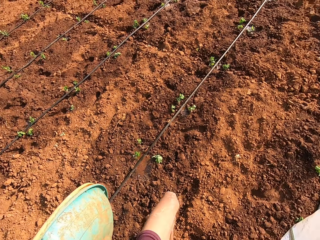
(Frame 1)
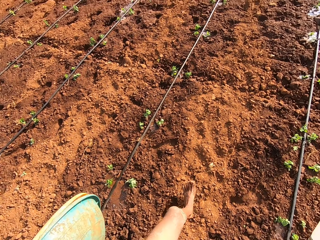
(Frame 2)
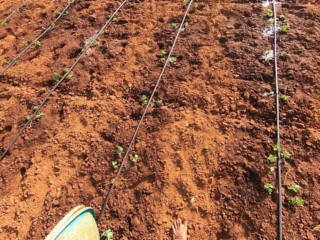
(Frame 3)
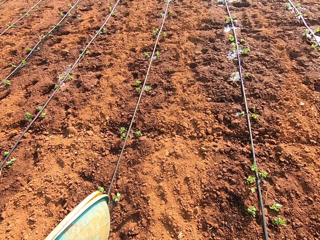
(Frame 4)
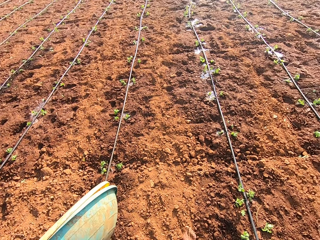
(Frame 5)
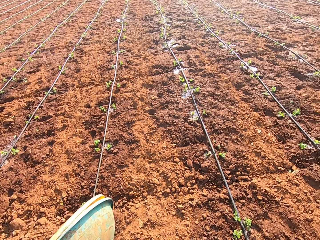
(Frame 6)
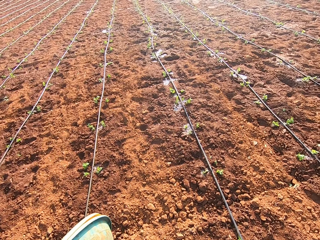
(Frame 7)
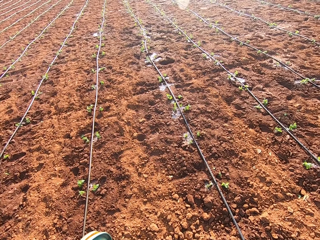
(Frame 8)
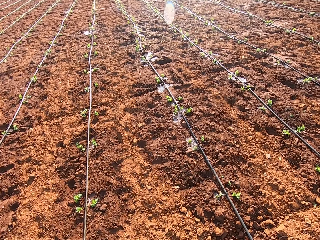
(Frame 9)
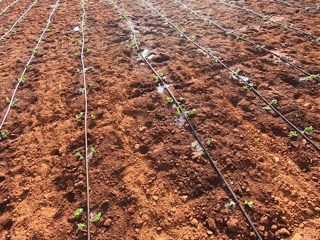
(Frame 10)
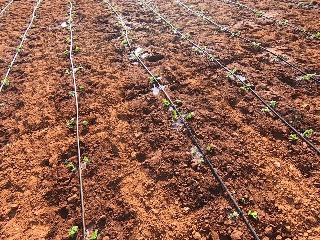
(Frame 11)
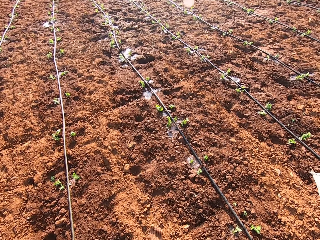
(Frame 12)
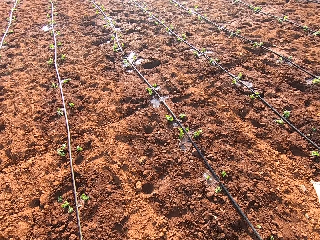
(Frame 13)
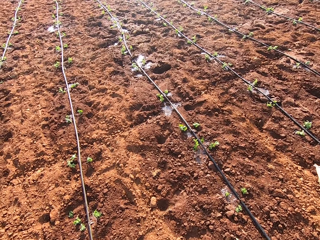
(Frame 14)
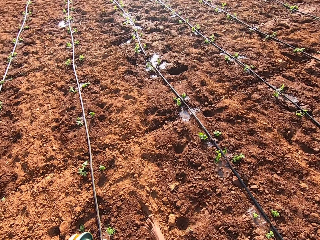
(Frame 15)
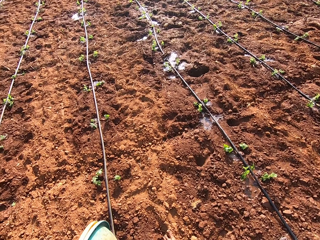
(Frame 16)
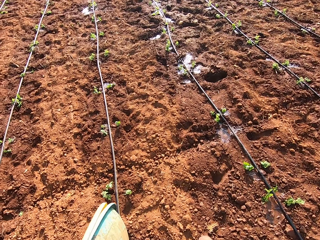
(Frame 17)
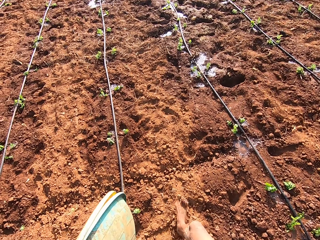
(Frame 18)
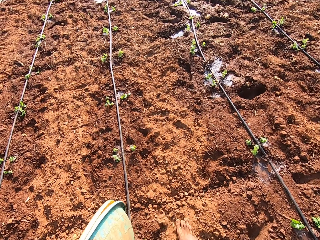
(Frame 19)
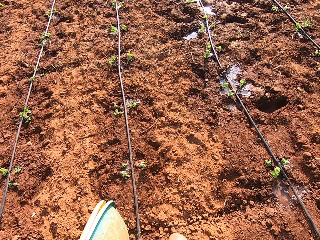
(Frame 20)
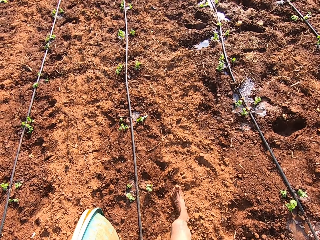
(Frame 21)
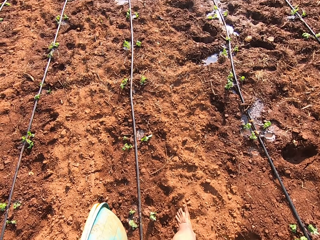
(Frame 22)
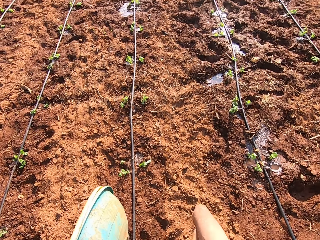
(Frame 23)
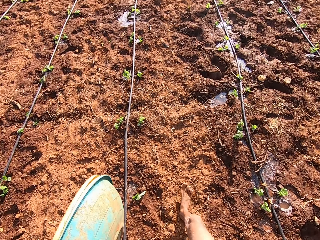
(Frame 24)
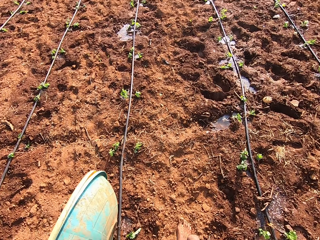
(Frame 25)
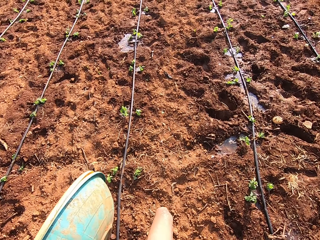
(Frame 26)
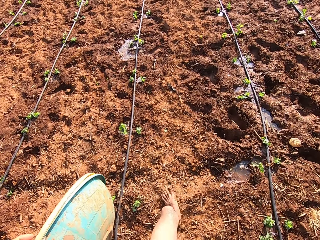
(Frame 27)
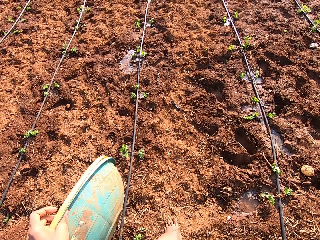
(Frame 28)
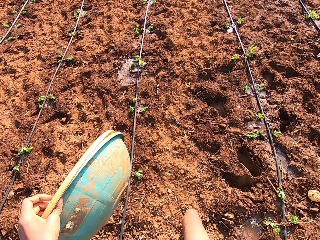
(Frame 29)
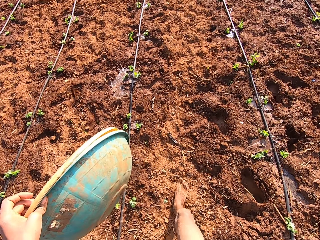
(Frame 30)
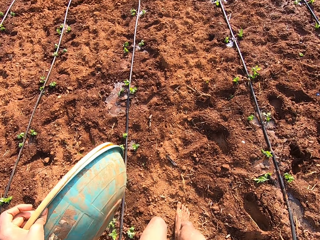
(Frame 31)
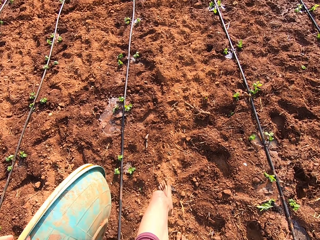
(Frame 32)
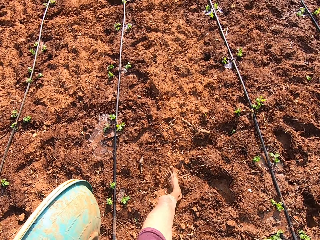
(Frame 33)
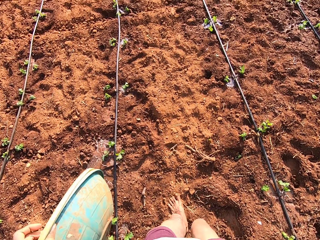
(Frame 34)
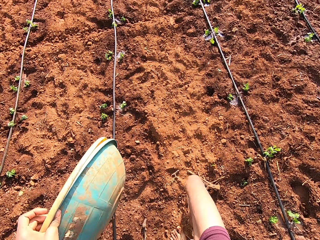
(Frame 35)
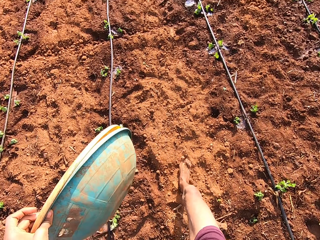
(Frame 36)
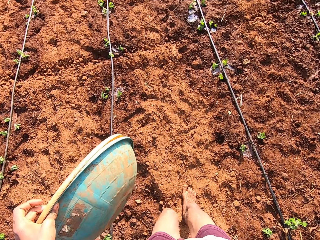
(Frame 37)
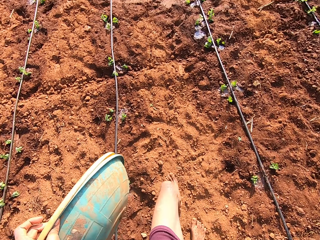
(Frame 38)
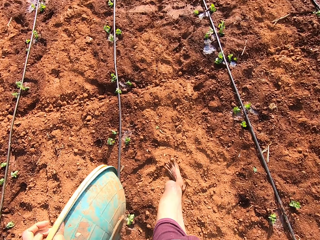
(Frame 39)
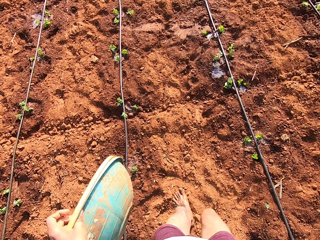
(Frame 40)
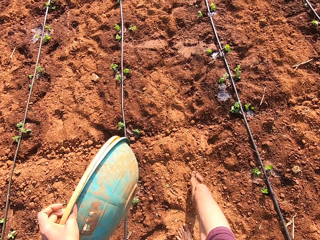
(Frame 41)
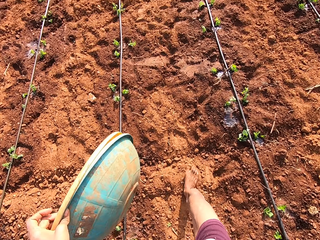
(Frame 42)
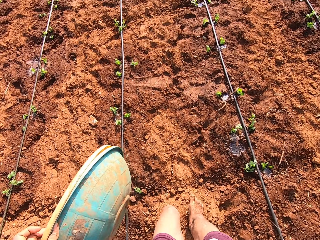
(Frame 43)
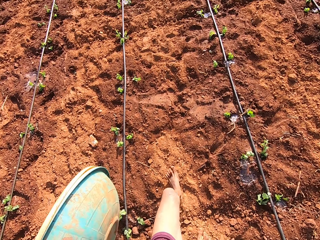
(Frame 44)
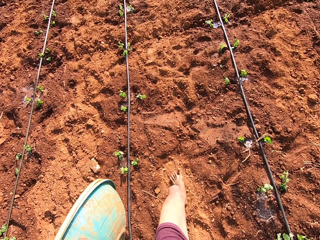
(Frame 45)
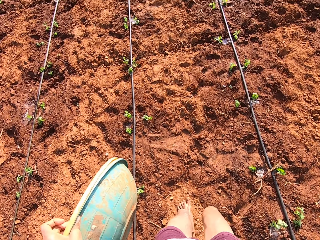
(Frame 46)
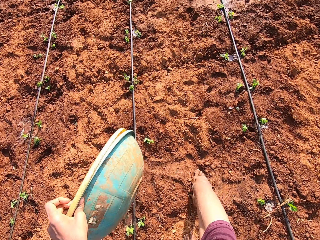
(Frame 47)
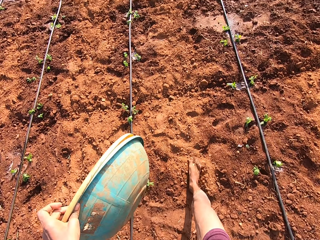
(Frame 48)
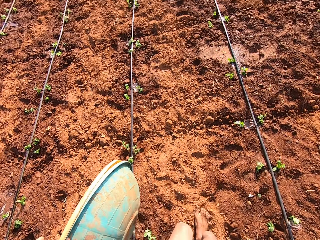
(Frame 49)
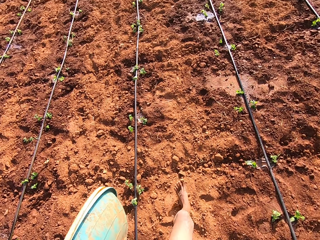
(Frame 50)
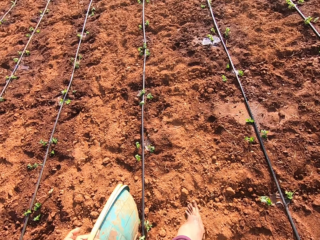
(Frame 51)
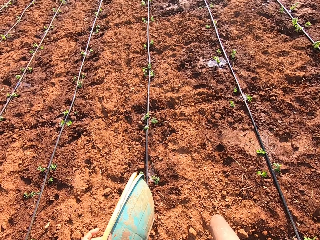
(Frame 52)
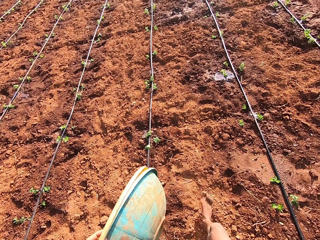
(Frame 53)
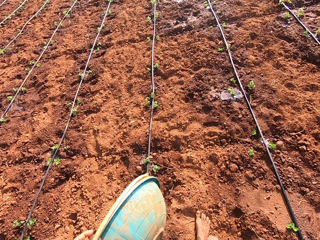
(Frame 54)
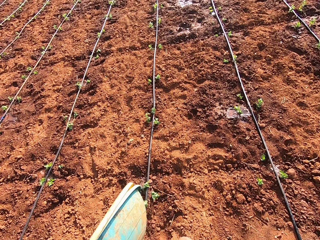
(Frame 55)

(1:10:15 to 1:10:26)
The camera wearer walks ahead with the basin and sack at hand. They look at the ground. They walk ahead with the basin and sack at hand.

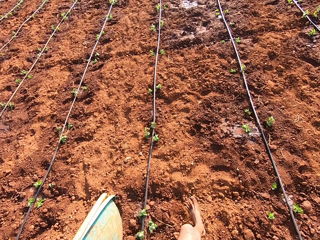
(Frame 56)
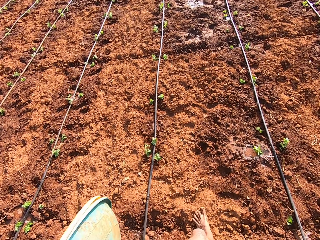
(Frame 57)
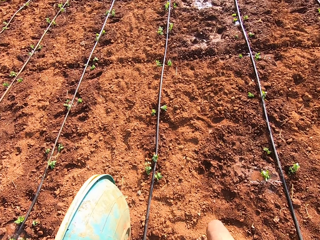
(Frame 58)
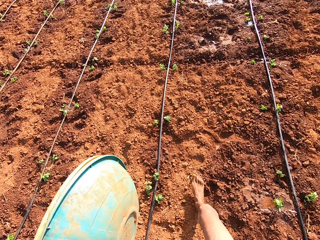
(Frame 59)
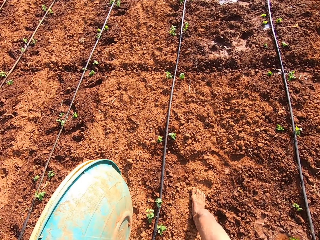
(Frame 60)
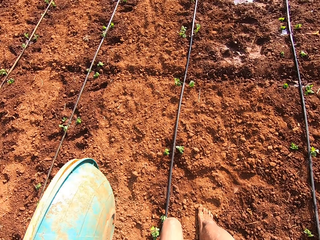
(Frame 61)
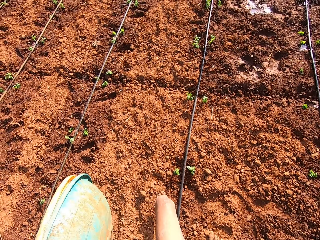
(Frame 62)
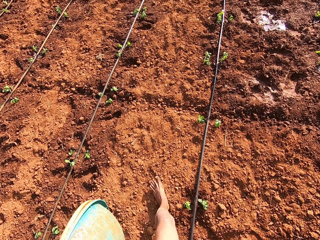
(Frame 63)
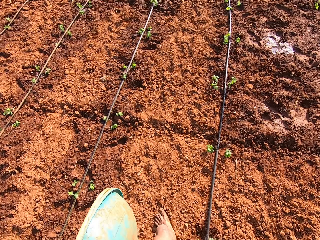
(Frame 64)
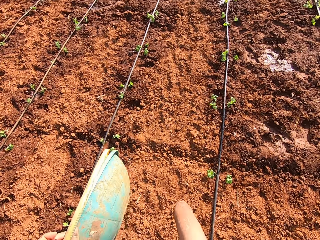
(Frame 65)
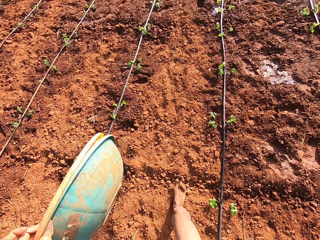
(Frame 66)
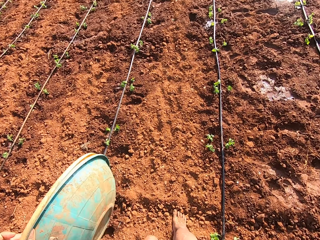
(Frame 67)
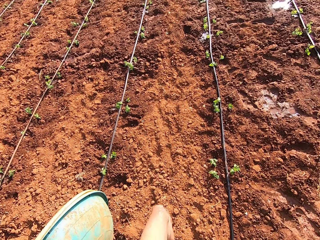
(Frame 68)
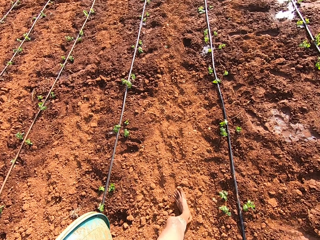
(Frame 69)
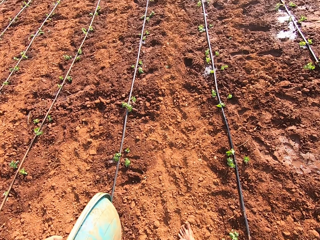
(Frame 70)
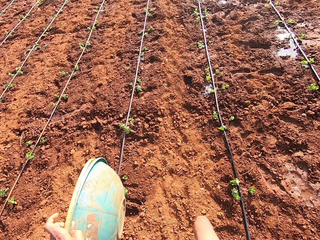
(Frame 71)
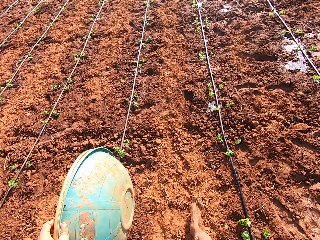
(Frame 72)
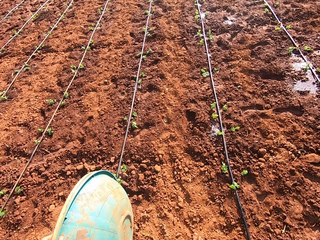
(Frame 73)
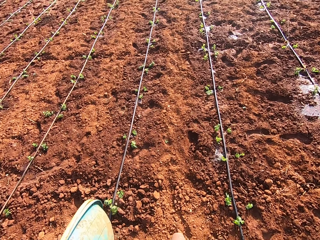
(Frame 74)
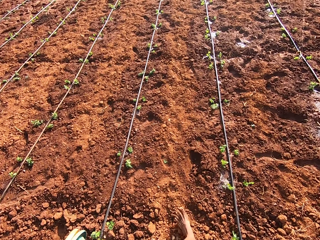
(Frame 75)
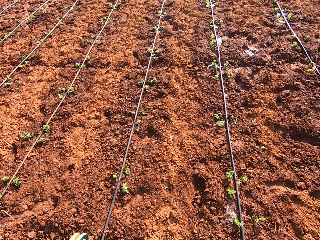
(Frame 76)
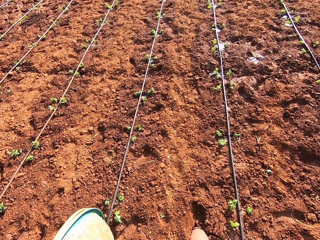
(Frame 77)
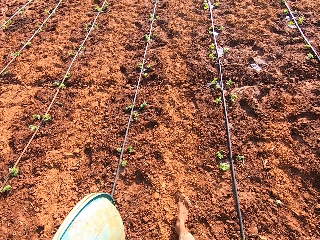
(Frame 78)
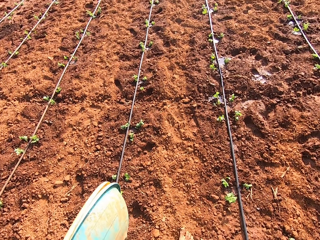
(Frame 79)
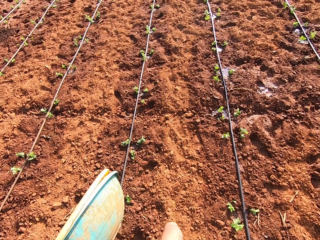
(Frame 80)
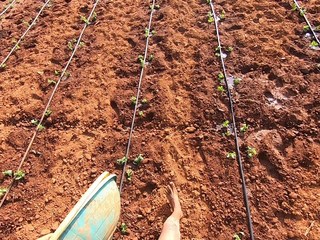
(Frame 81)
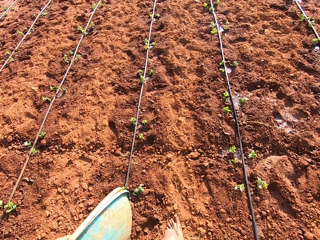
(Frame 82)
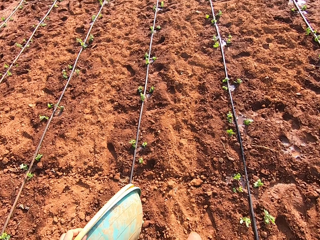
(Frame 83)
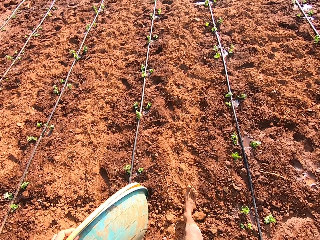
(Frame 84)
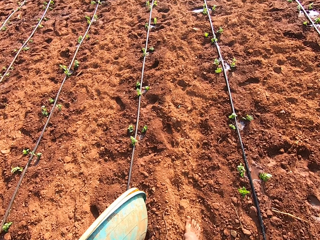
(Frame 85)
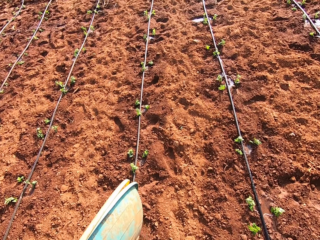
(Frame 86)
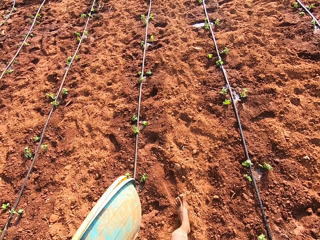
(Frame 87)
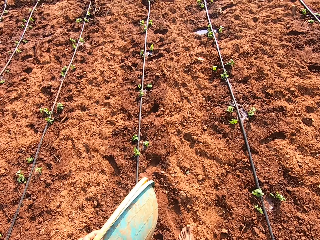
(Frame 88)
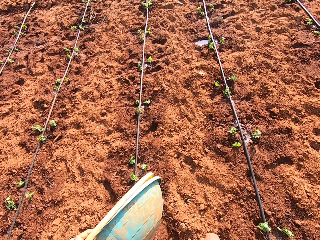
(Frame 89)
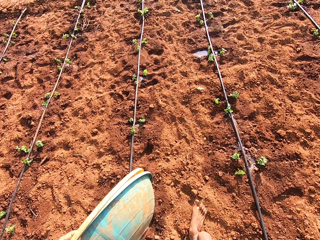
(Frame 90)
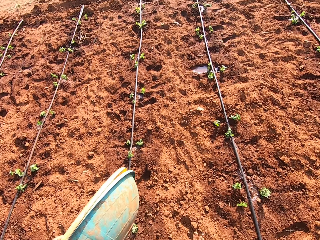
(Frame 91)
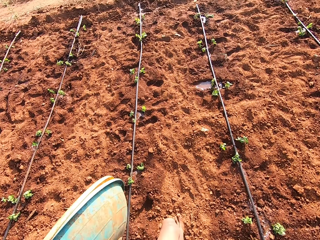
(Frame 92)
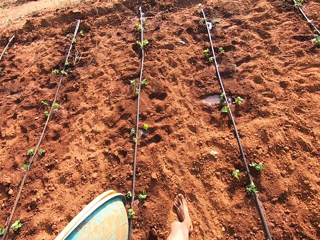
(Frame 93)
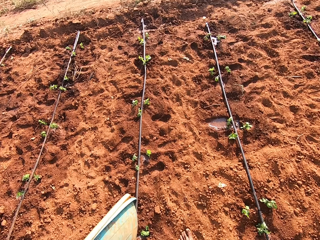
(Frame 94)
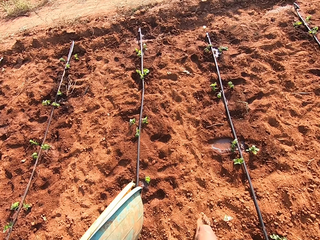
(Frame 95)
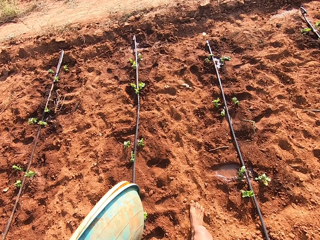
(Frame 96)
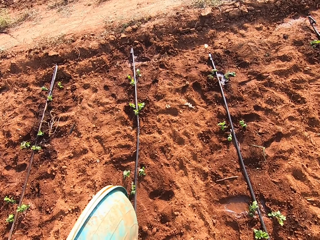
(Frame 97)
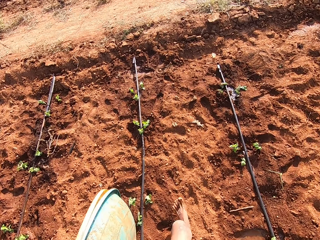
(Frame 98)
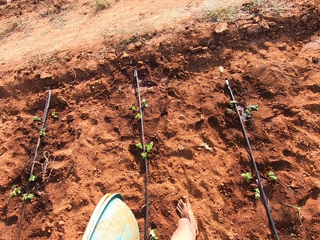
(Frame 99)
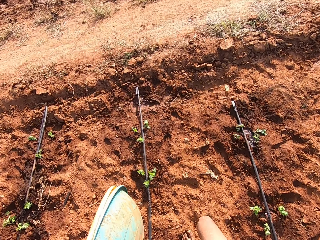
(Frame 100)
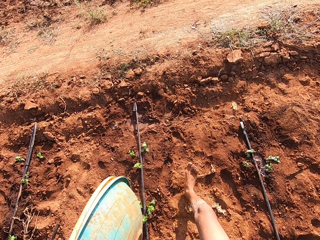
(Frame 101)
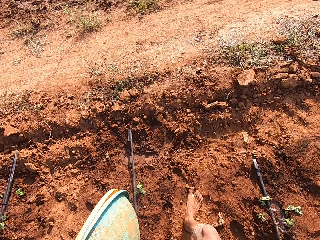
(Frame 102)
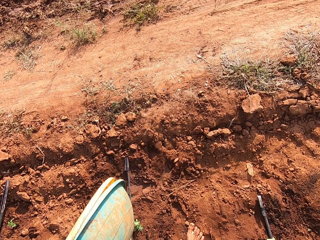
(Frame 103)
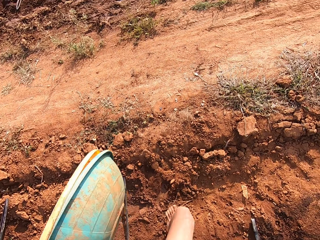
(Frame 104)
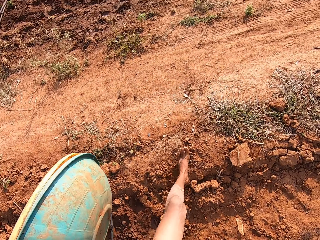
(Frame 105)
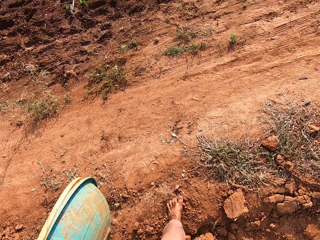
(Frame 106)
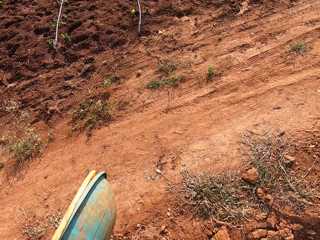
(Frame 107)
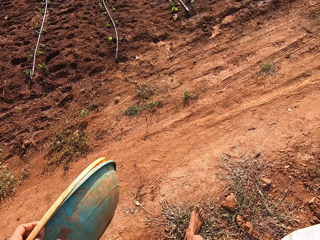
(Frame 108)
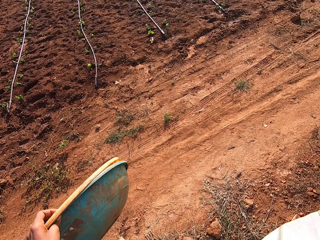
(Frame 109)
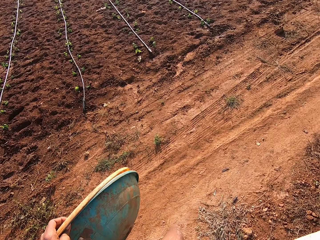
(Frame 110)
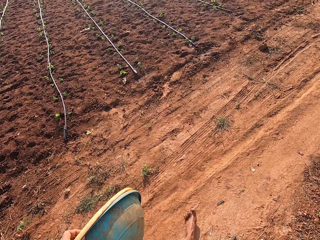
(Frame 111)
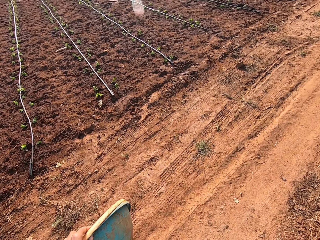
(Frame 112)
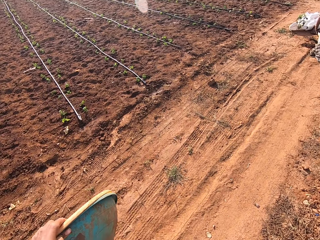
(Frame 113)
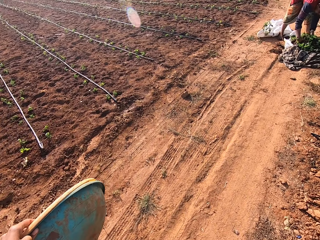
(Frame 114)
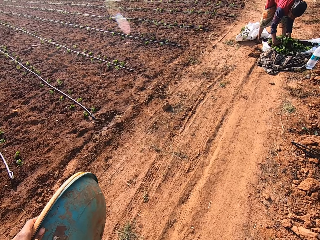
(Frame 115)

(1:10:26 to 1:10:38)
The camera wearer walks ahead with the basin and sack at hand. They swing the basin on the left hand. They walk ahead with the basin and sack at hand. They look at the ground.
